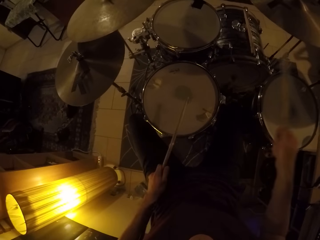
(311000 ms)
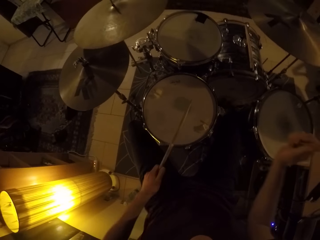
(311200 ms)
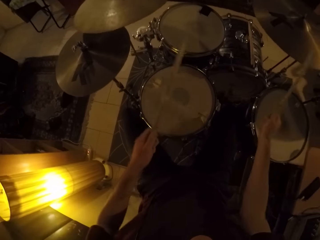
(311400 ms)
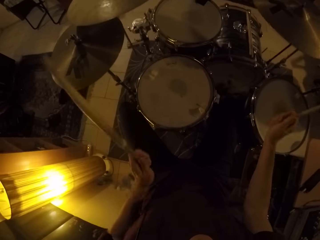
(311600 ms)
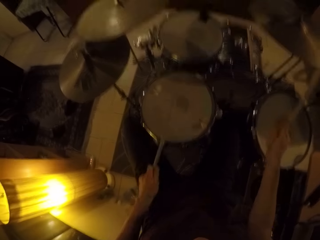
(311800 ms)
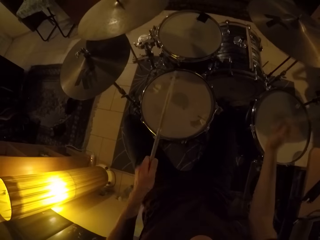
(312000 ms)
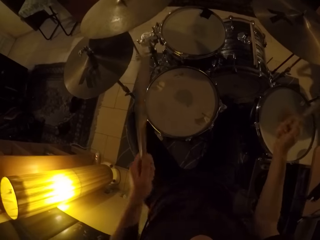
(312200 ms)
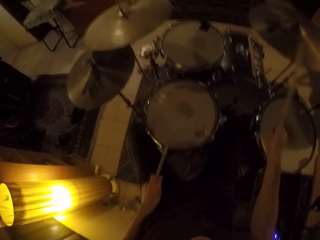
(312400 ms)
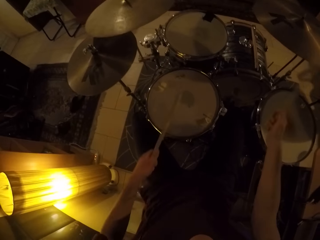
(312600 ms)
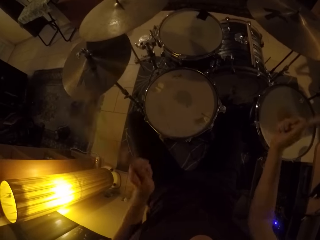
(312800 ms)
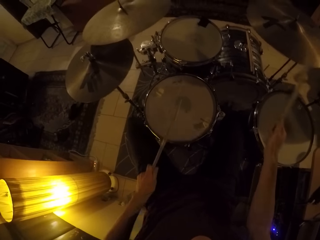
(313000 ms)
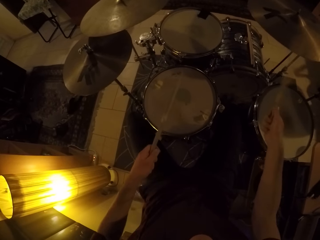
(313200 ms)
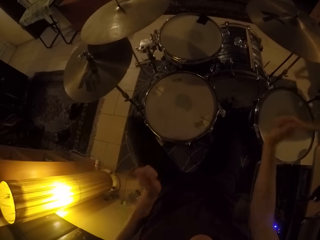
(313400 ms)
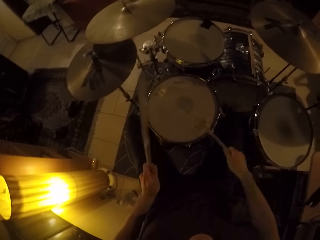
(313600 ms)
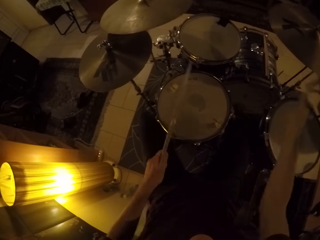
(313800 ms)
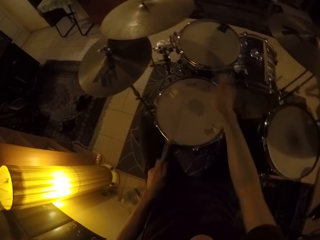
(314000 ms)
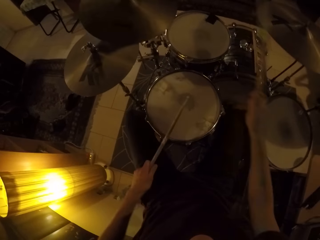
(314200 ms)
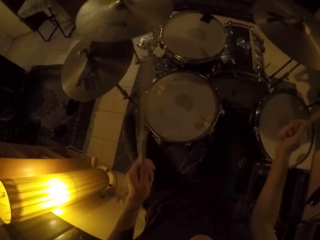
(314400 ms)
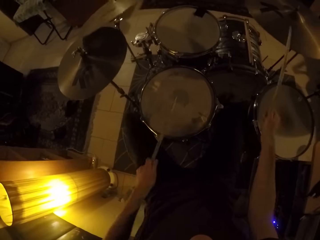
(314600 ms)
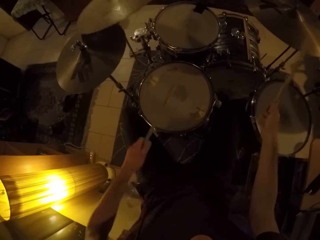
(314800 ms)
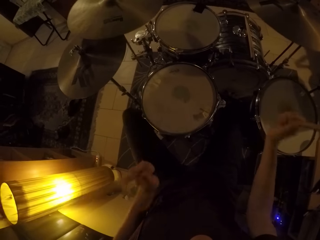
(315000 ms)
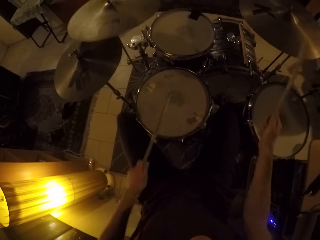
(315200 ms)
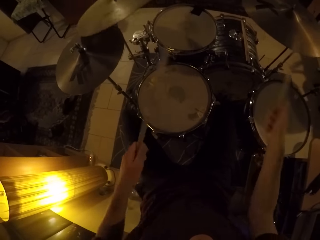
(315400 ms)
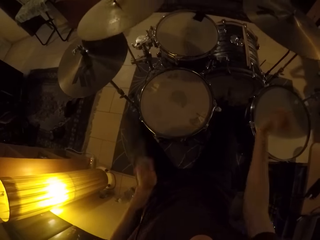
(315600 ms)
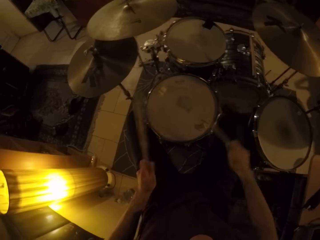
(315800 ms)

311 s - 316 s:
The camera wearer beats the drum set with the sticks in both hands.

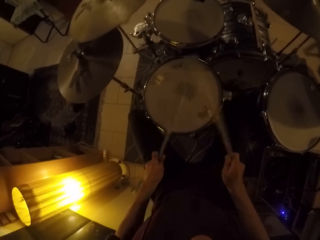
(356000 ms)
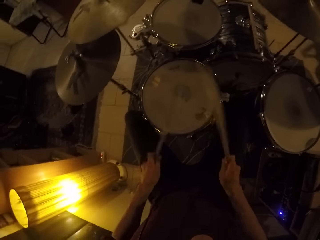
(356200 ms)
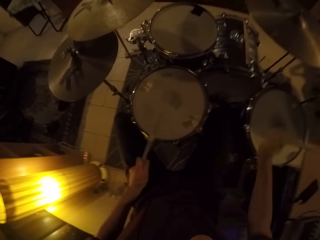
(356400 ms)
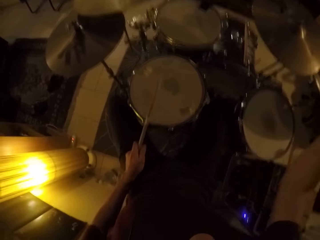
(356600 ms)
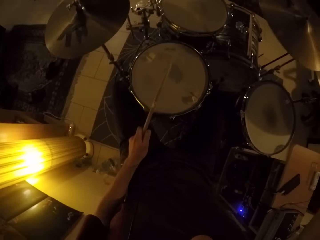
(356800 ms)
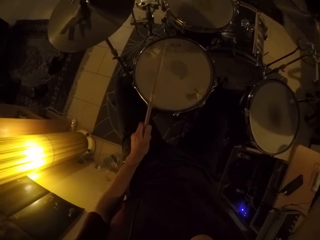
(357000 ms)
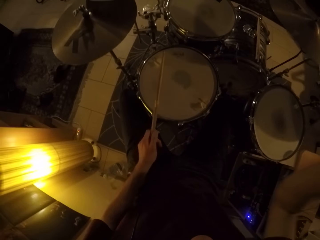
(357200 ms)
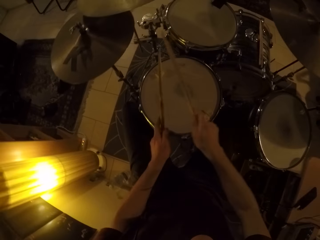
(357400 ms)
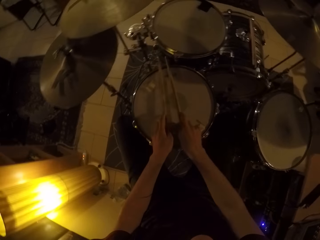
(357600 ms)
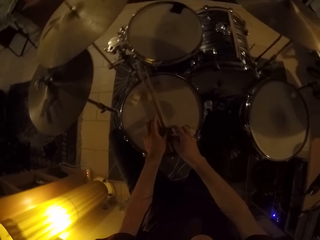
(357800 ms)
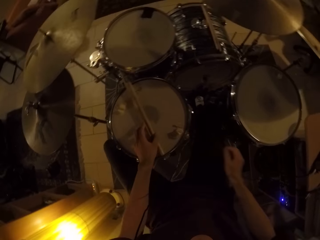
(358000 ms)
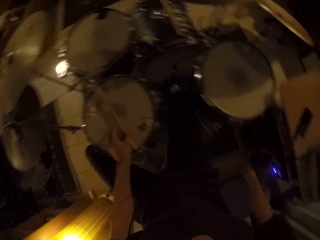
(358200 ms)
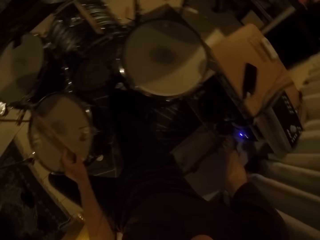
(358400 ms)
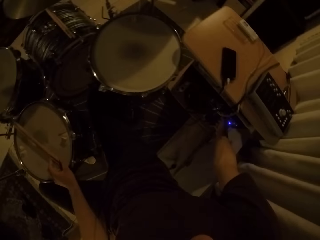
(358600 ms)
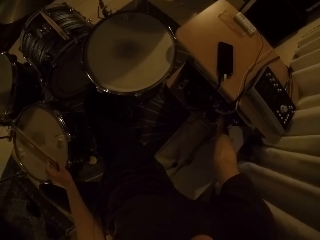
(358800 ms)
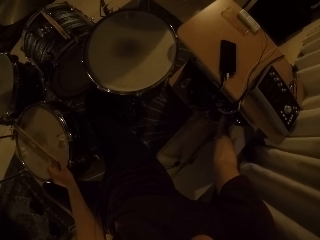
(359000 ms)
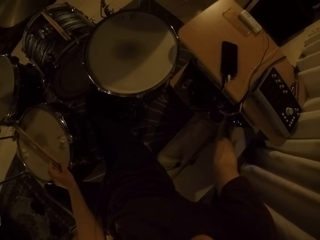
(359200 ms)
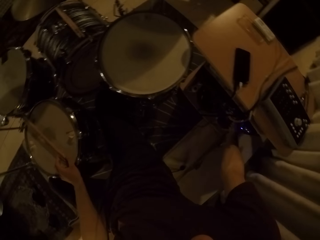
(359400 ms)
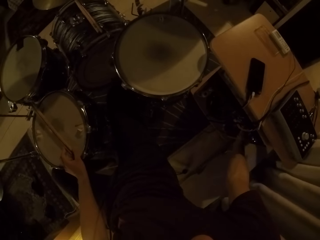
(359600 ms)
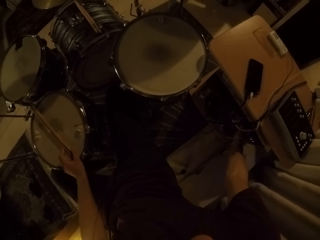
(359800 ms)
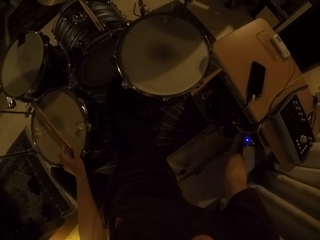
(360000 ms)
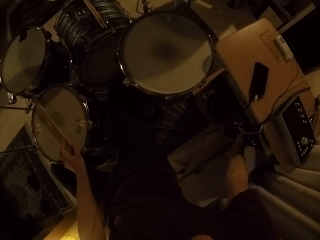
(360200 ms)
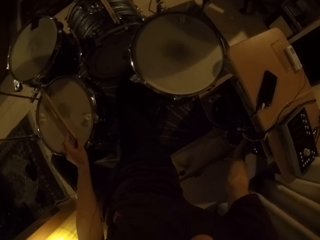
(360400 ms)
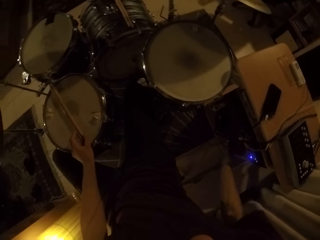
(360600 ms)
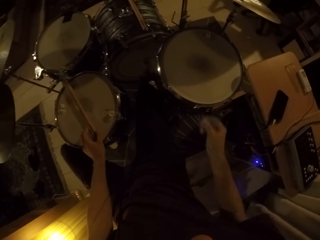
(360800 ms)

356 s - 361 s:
The camera wearer drops the sticks from both hands on a snare drum. He touches a charger in a socket with his right hand.
